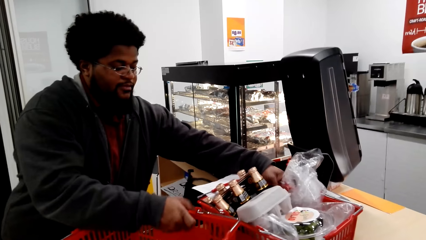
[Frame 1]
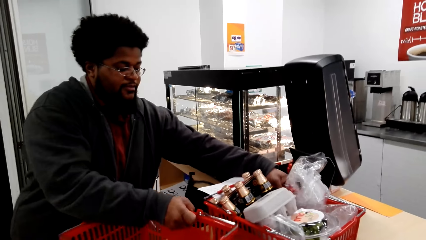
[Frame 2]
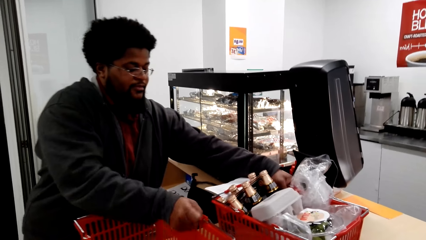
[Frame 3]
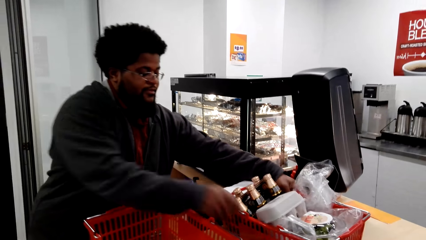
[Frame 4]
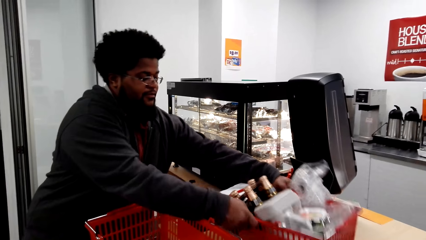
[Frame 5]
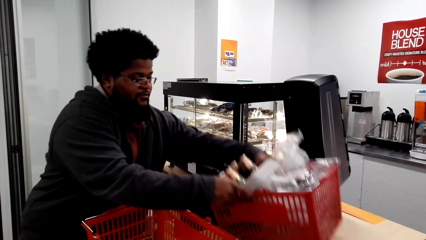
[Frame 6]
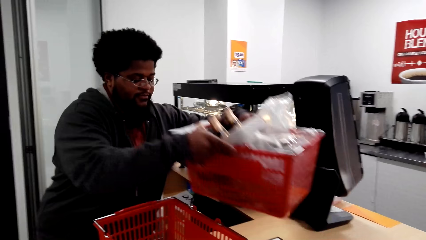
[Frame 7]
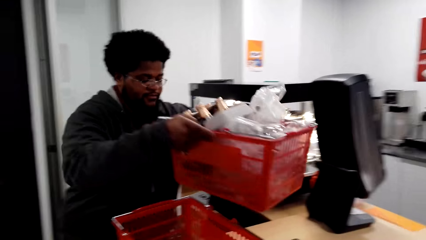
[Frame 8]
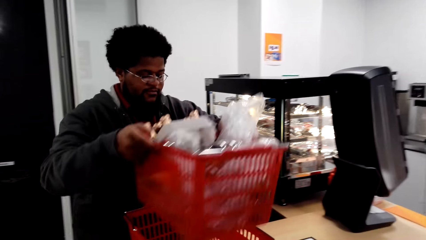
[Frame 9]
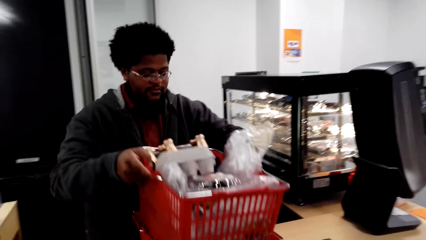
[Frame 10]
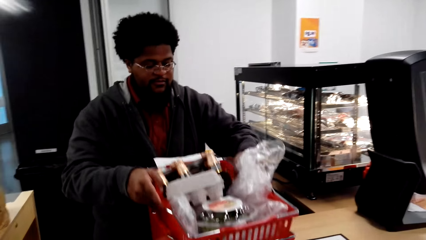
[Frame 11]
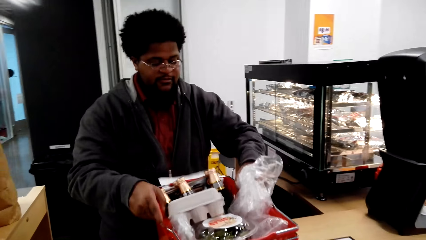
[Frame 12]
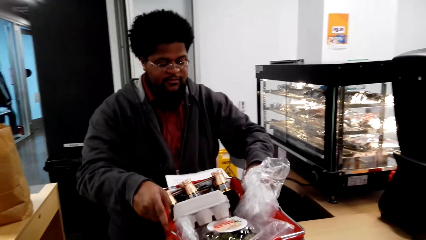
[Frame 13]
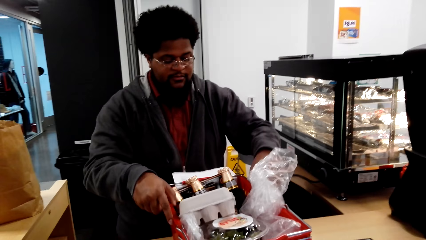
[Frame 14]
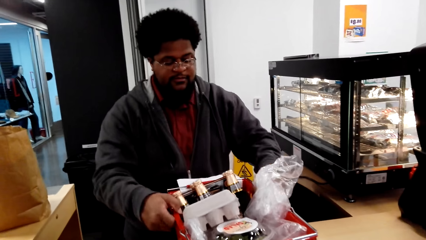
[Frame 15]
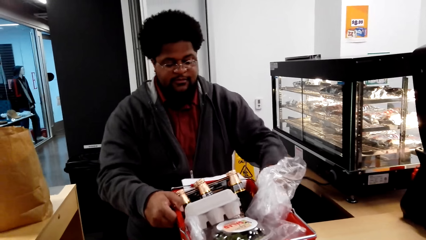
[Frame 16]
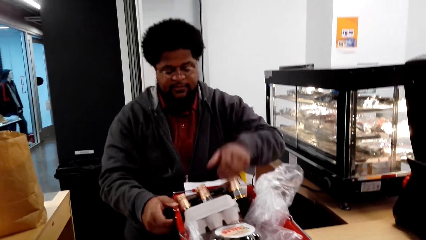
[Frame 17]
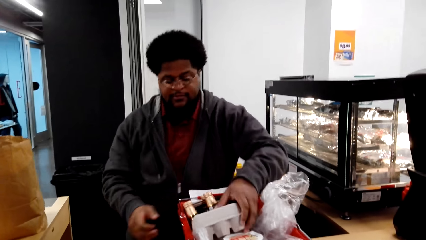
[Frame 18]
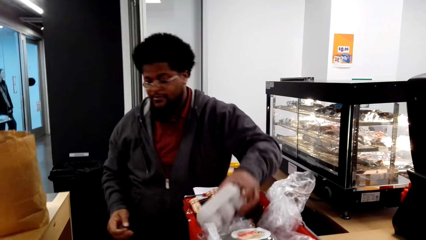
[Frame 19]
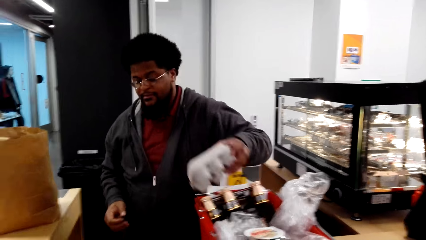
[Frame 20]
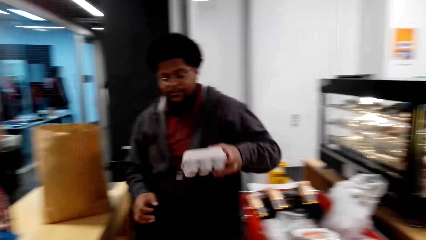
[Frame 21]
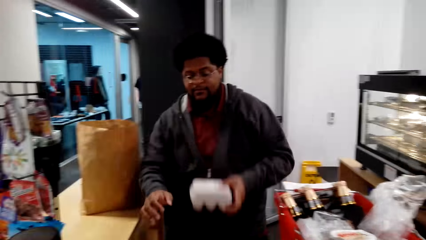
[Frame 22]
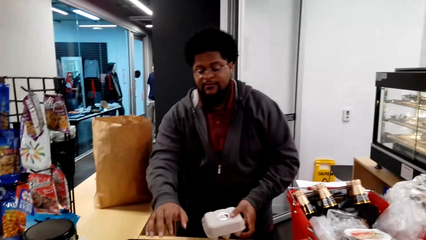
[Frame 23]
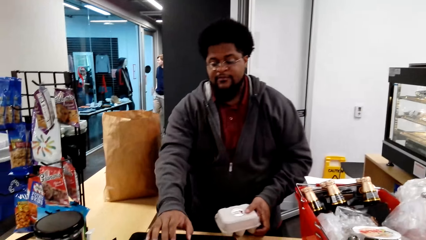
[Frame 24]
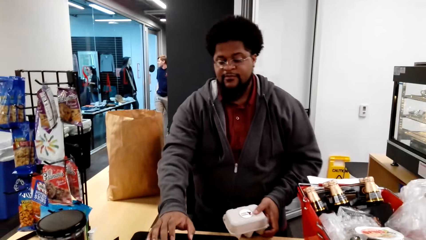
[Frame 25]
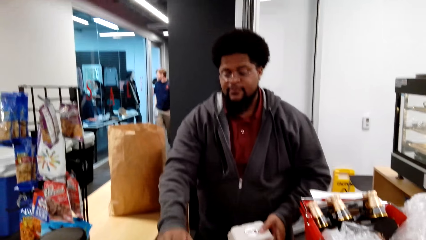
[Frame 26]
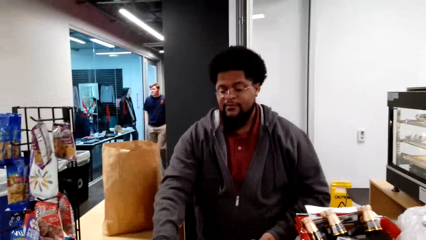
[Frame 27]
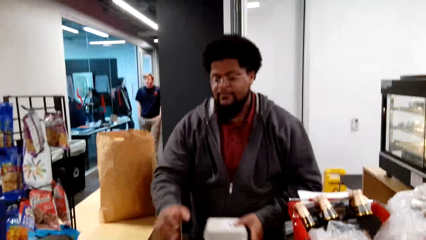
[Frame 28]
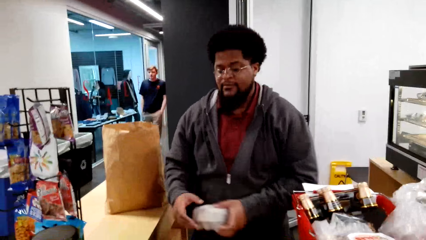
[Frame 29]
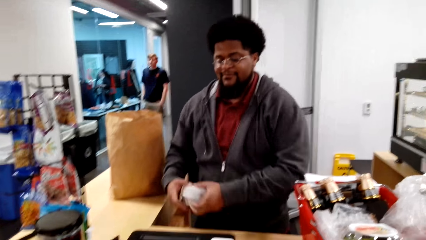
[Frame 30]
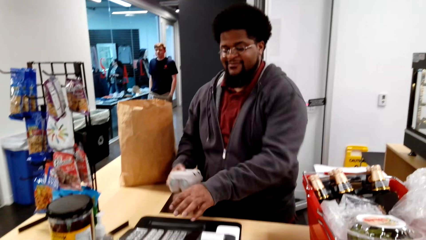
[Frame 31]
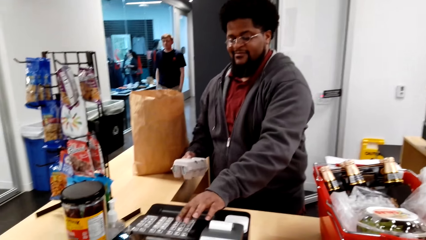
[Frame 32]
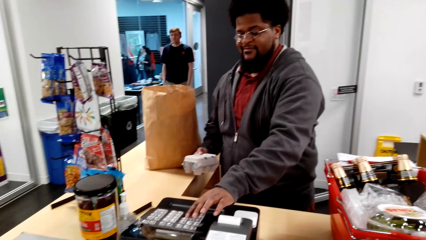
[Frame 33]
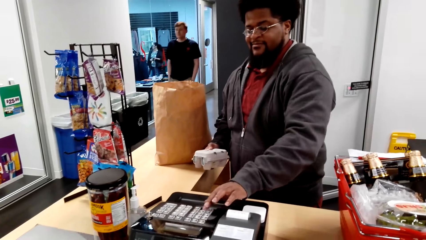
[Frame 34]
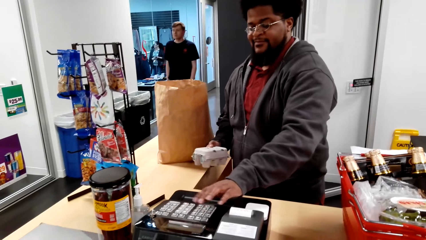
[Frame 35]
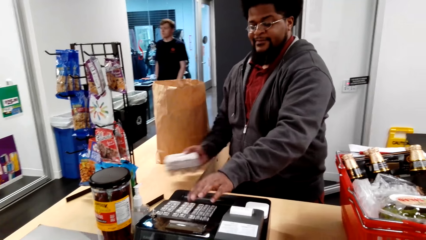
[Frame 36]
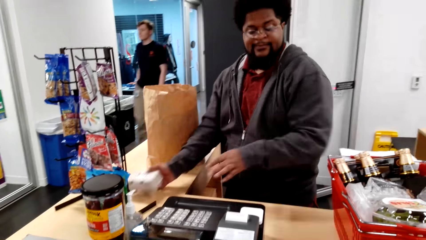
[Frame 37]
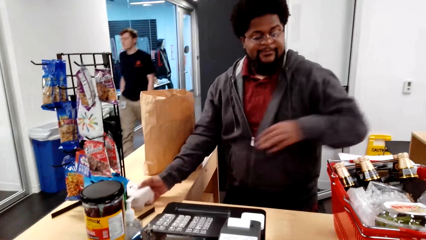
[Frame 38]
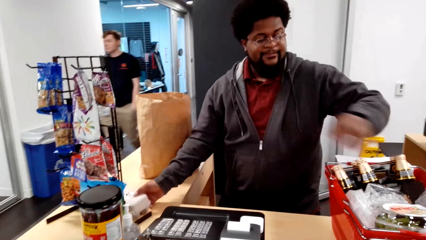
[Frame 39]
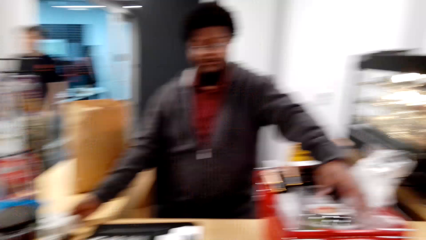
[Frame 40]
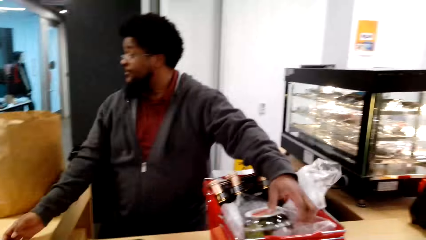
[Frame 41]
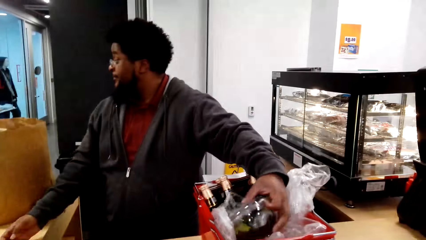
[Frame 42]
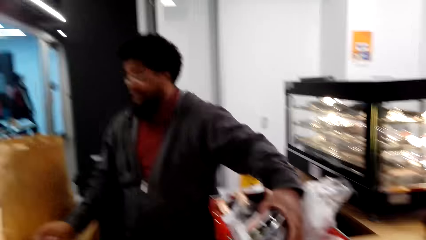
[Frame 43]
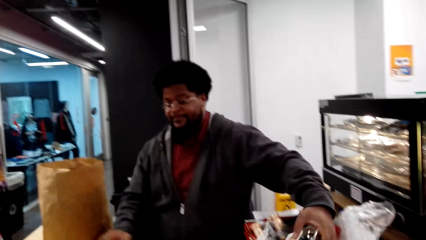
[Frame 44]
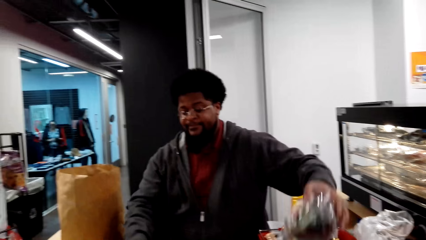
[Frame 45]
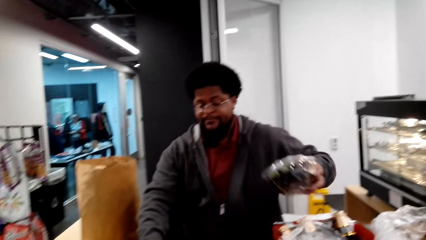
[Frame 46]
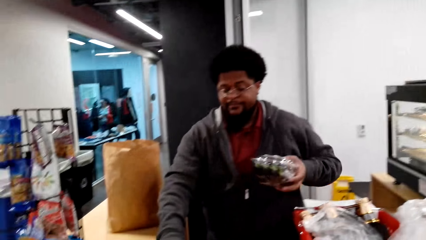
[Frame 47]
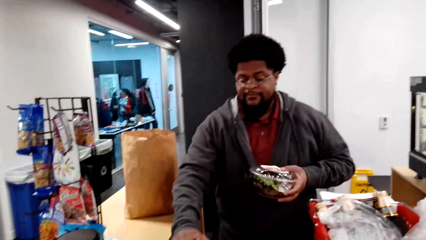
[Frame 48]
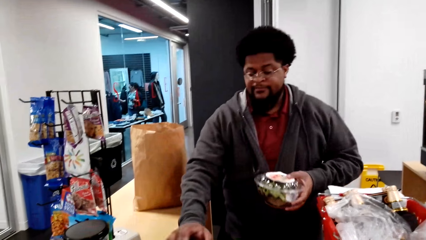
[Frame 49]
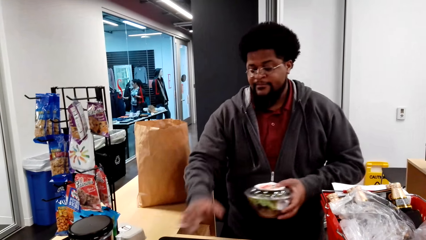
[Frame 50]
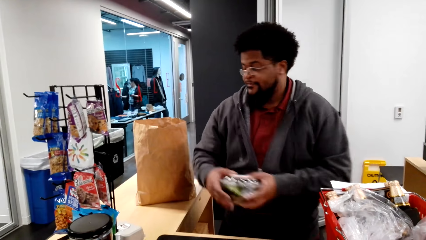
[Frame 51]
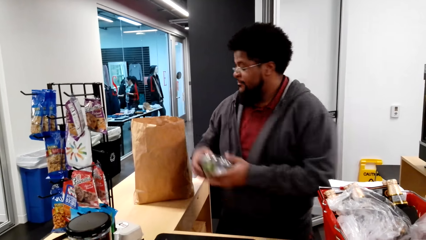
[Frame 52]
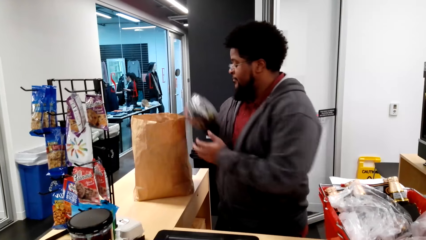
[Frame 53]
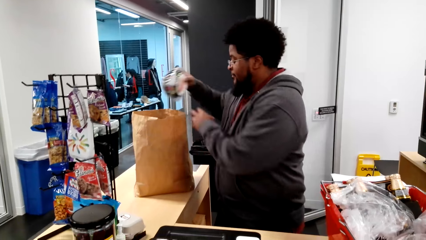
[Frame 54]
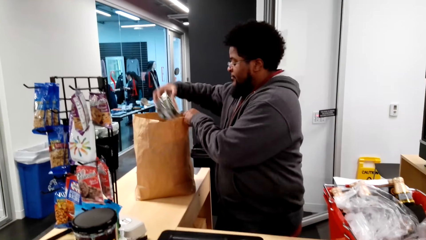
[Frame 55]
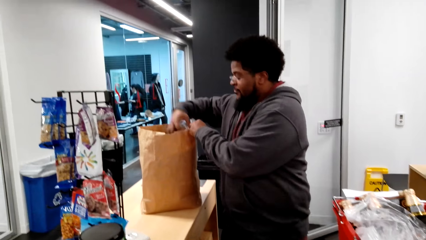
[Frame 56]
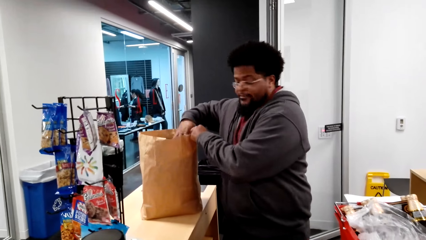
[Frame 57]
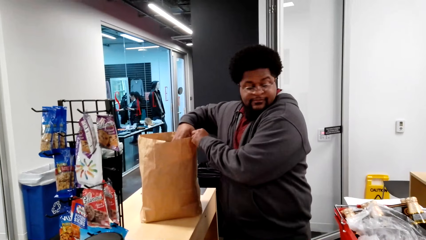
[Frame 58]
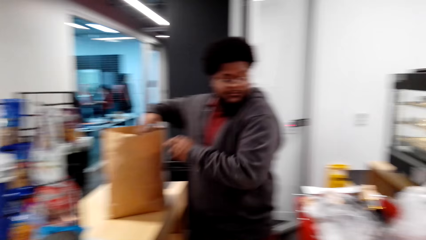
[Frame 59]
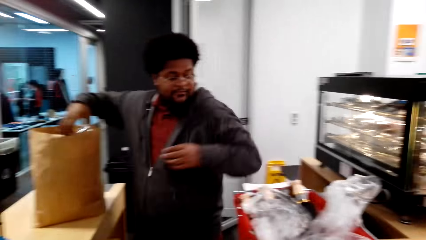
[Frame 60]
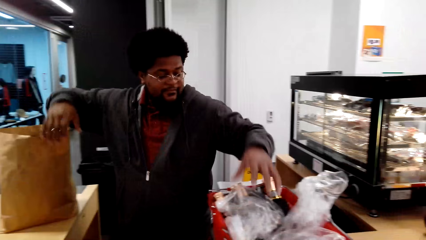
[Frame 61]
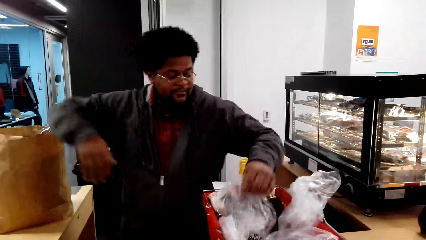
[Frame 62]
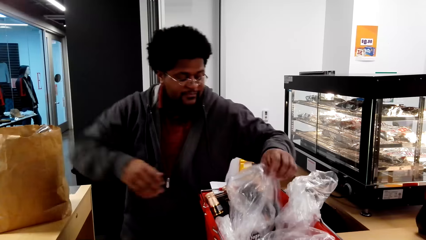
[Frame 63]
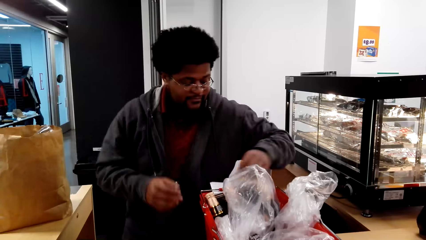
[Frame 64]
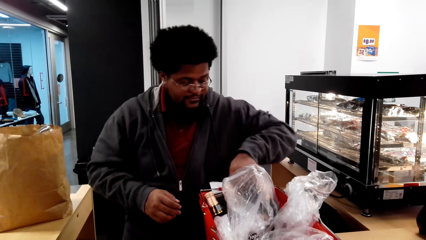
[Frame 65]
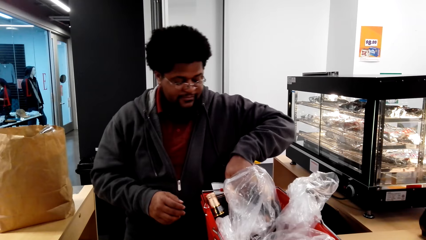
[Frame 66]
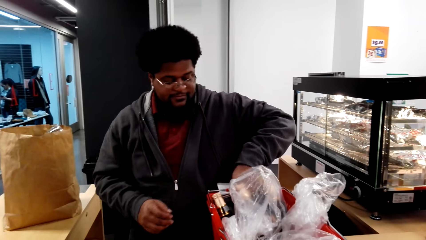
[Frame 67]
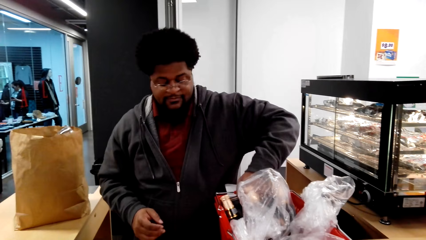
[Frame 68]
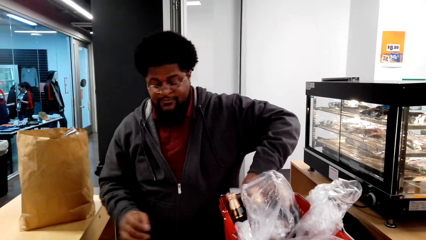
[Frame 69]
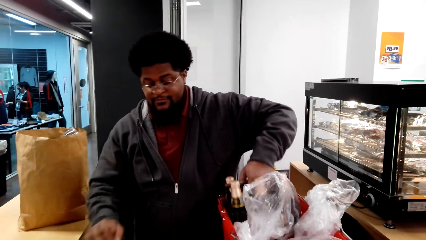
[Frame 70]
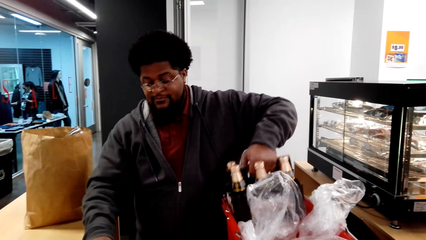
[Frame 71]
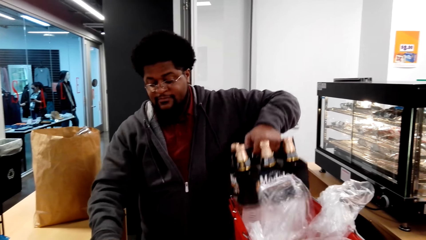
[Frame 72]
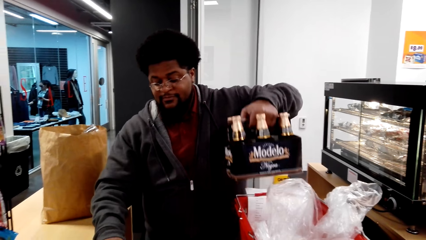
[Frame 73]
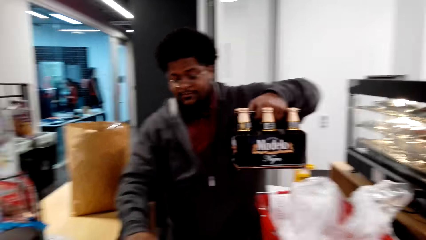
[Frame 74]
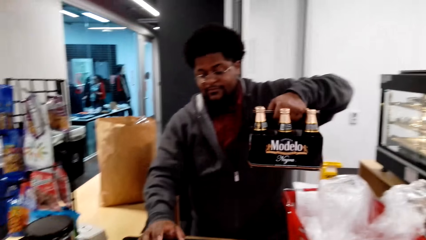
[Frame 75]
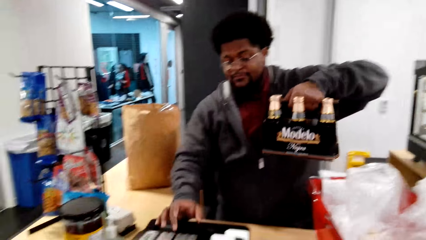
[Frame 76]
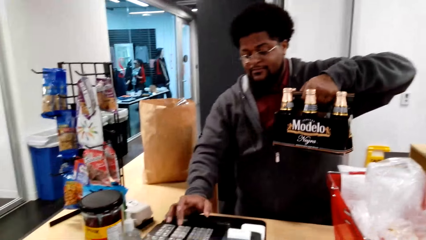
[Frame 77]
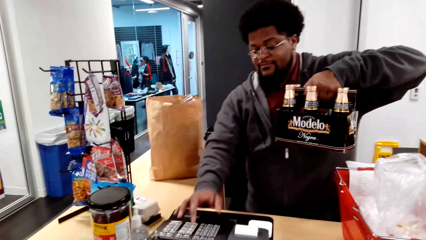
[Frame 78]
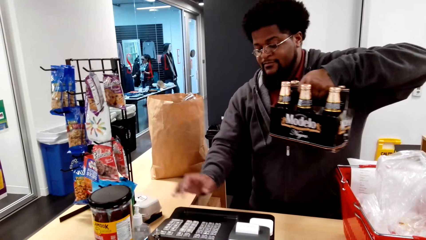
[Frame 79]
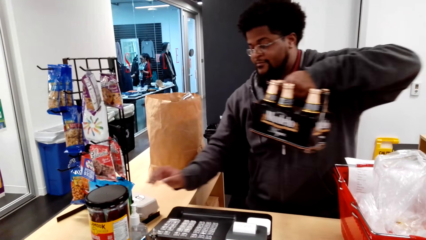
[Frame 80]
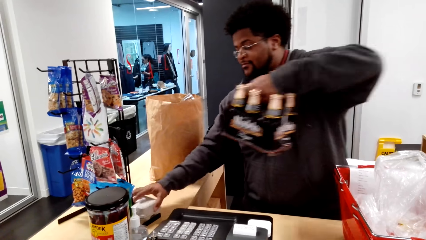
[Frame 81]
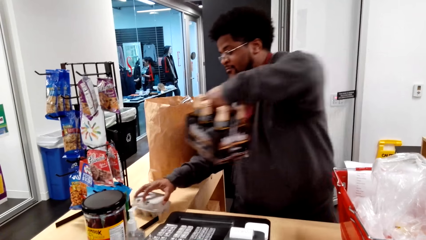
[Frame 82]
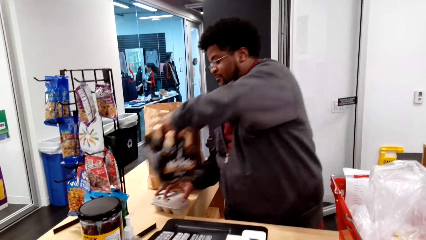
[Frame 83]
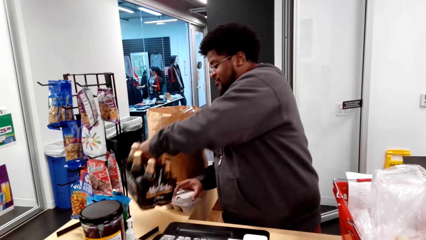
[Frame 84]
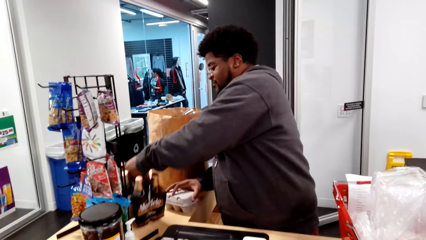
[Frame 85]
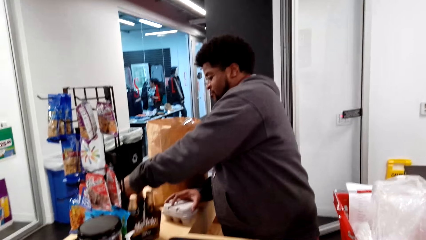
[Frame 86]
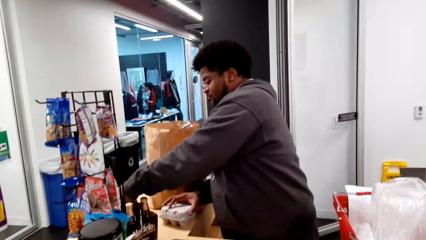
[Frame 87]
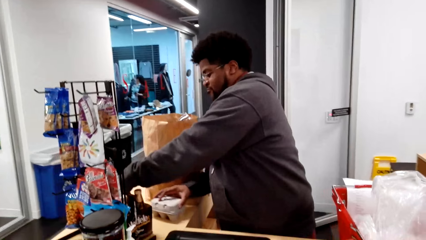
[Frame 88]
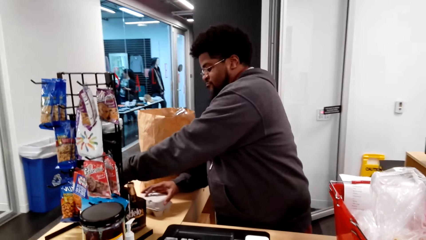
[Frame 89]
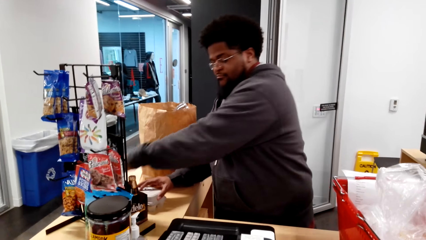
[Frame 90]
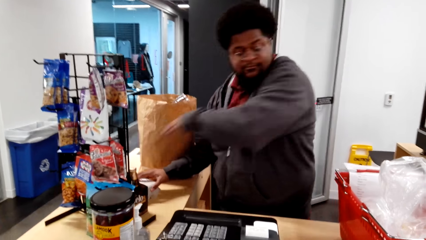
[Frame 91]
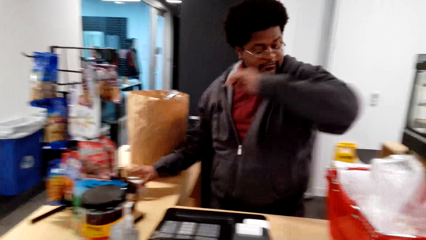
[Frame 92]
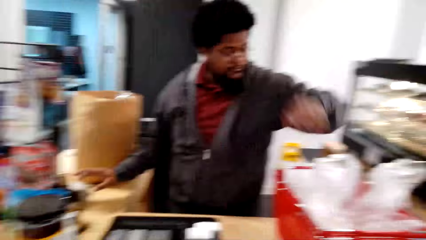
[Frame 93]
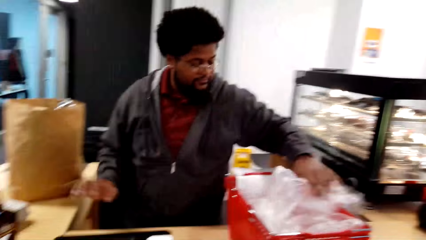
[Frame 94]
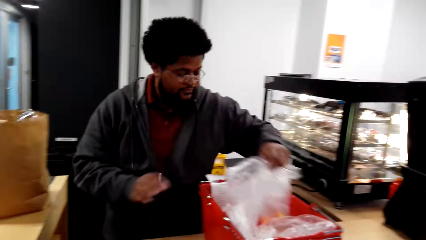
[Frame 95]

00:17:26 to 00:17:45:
The man lifts the shopping basket and puts the basket in the other basket. The man picks up the pack, presses the cash register, and places the pack on the counter desk. The man picks up the pack from the shopping basket, presses the cash register, and puts the pack in the paper bag. The man holds the plastic bag. The man picks up the liqueur pack from the shopping basket, presses the cash register, drags the package on the counter desk, and places the pack on the counter desk.
